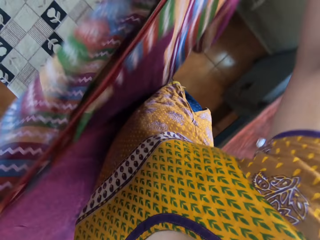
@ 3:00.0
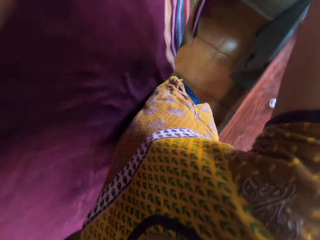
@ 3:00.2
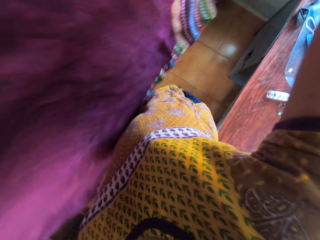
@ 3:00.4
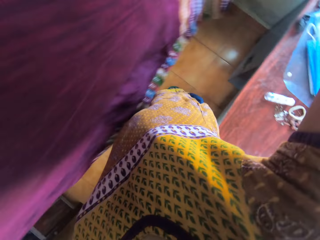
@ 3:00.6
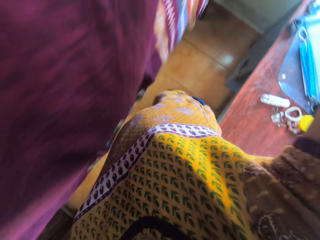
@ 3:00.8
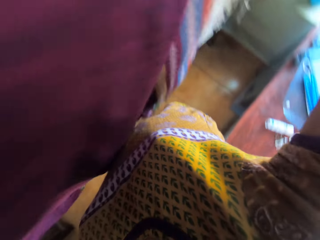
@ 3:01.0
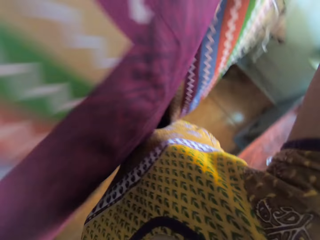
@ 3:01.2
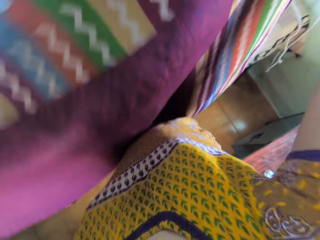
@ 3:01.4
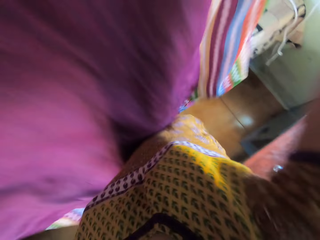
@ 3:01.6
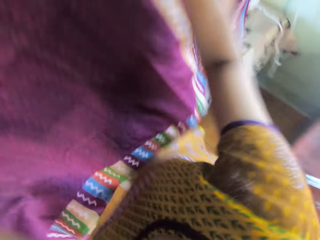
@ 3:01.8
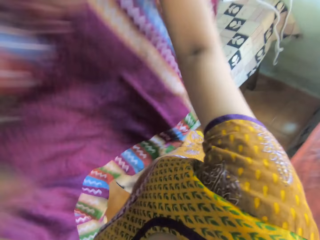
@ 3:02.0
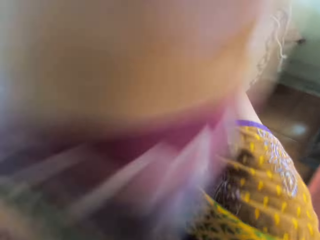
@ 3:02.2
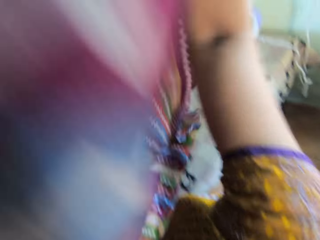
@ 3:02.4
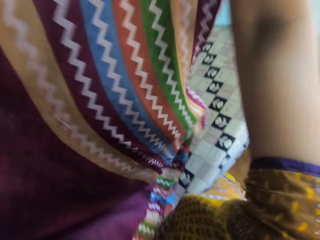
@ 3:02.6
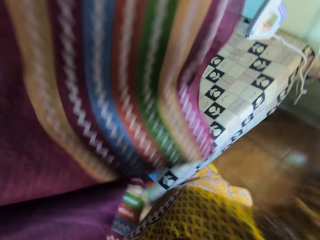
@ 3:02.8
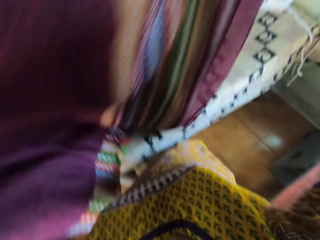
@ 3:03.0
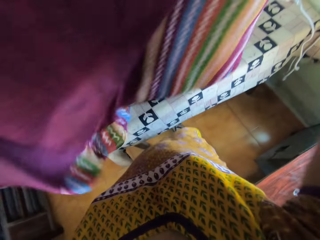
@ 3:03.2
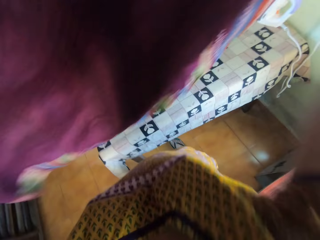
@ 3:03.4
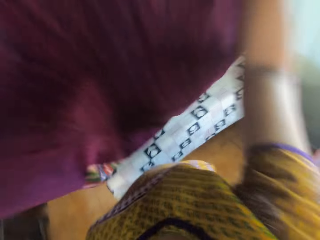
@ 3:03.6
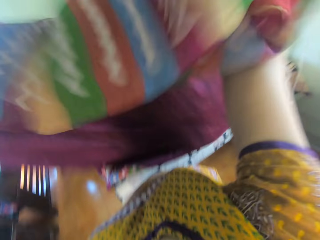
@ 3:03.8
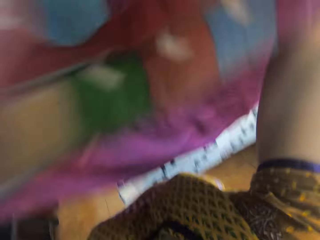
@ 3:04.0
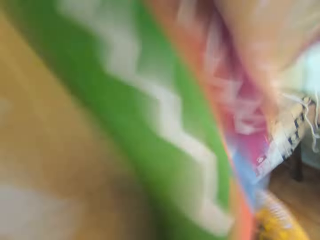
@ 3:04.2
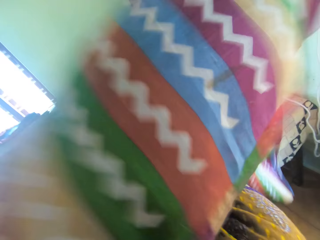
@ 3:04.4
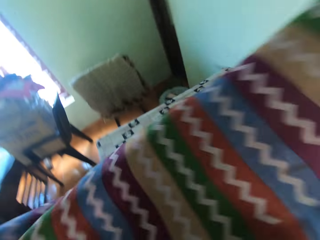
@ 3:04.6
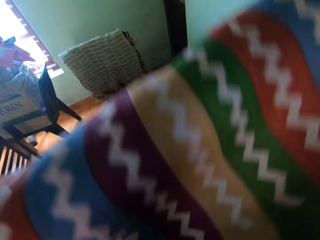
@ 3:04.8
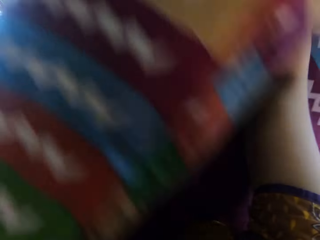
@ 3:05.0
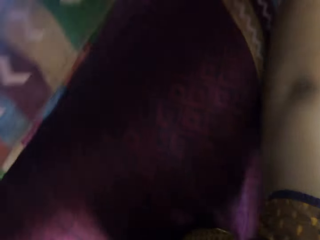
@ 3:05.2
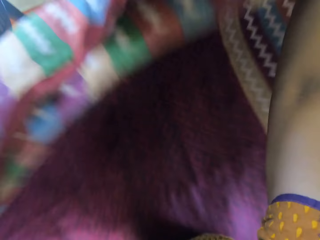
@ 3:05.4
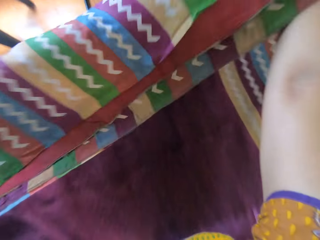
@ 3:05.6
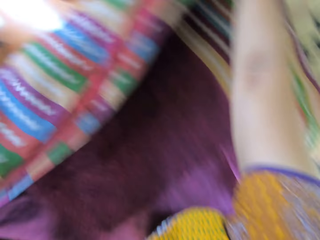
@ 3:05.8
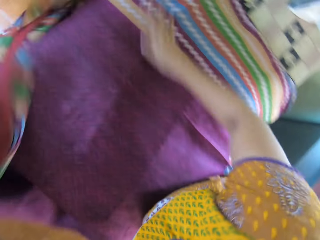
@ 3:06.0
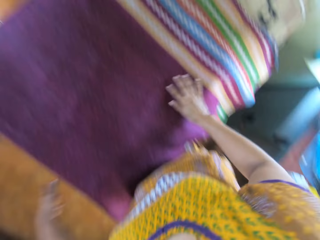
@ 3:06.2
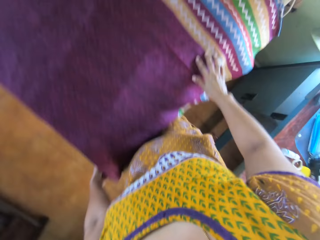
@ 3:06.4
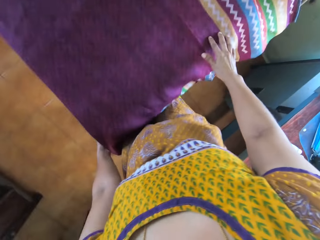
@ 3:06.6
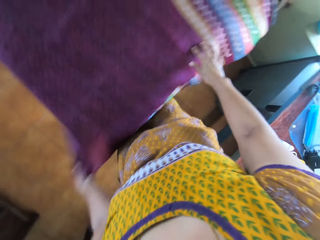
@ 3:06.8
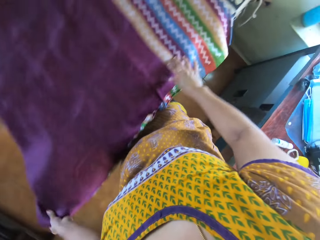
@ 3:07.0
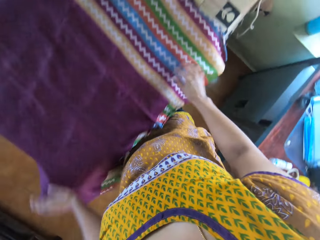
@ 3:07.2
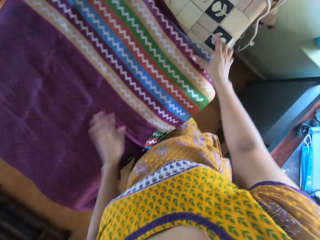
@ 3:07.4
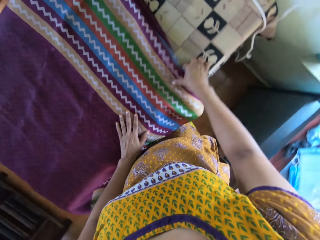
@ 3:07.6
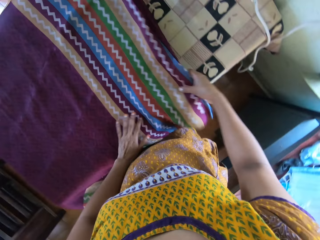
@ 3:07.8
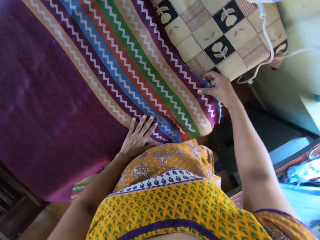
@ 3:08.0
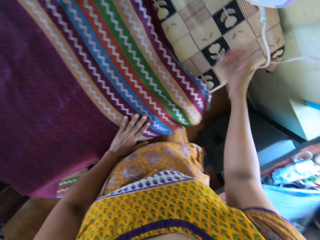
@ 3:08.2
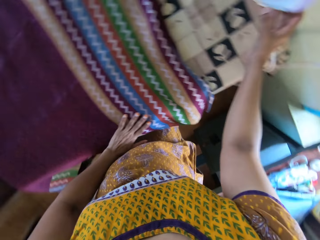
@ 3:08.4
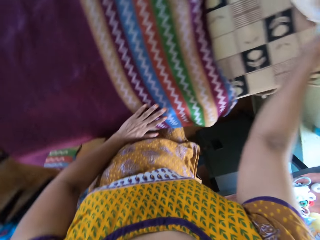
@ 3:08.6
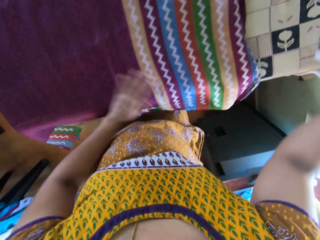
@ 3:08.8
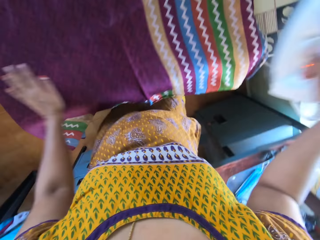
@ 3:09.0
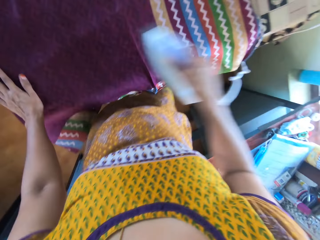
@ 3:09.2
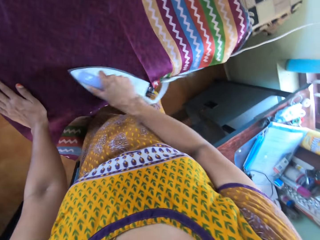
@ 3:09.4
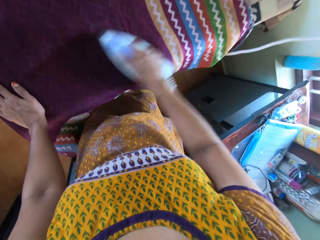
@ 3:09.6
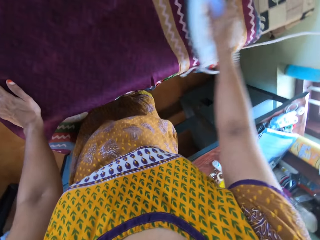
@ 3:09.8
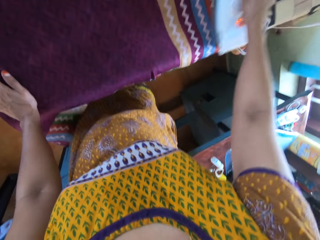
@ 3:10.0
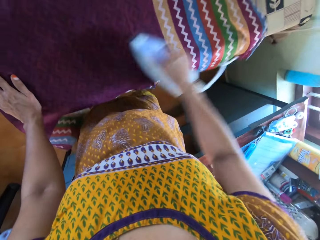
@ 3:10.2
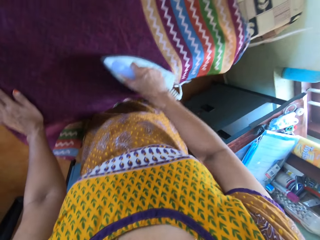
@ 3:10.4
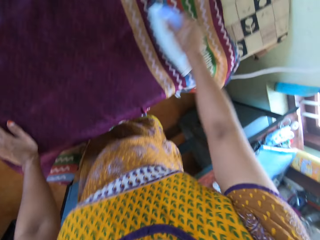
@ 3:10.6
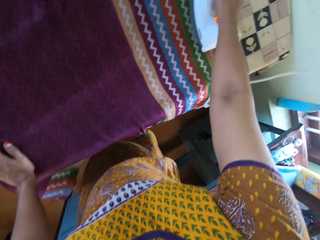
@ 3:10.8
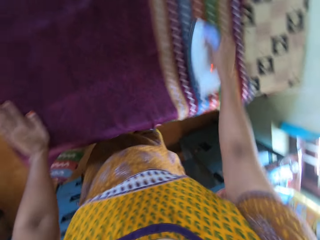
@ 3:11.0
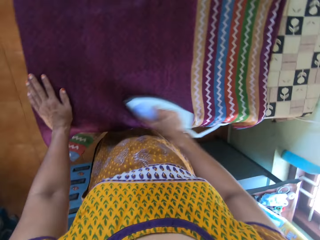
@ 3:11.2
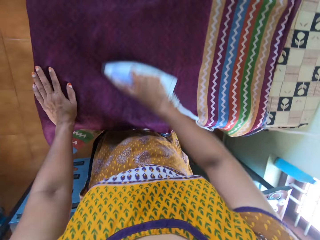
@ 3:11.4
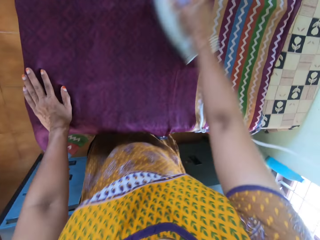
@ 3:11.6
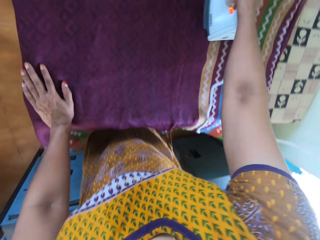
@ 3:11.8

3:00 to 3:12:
The camera wearer shakes the fabric. She adjusts the fabric with both hands. She drops the fabric on the table with both hands. She adjusts the fabric on the table with both hands. She picks up the electric iron from the table with her right hand. She irons the fabric on the table with the electric iron in her right hand.

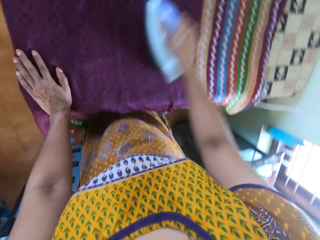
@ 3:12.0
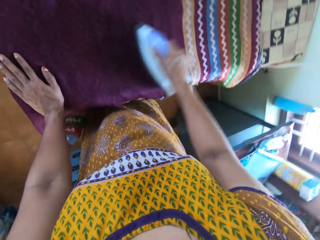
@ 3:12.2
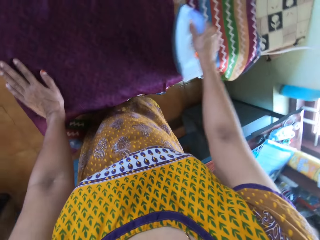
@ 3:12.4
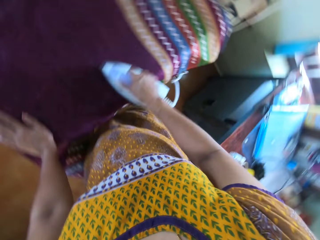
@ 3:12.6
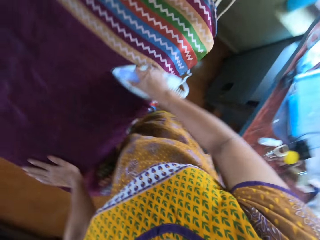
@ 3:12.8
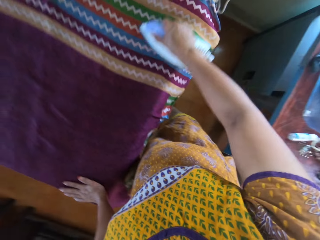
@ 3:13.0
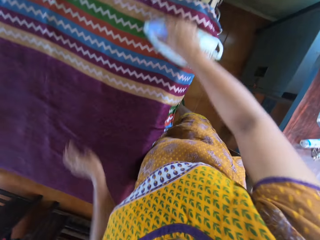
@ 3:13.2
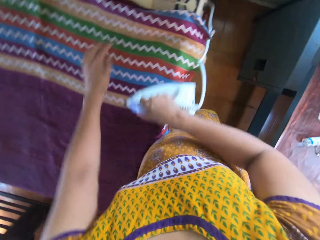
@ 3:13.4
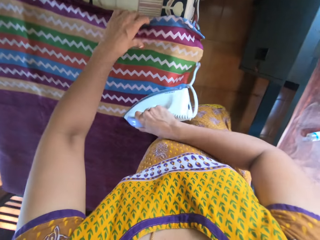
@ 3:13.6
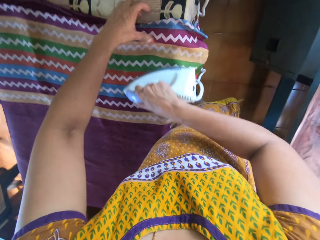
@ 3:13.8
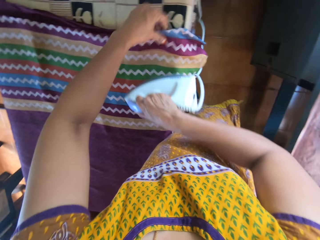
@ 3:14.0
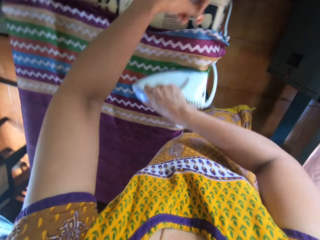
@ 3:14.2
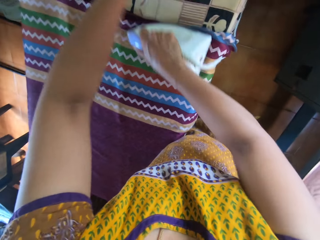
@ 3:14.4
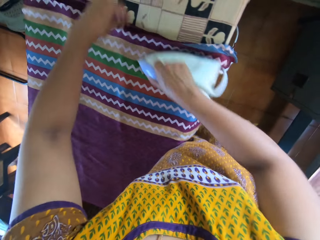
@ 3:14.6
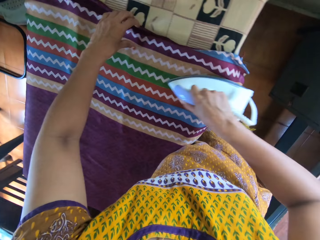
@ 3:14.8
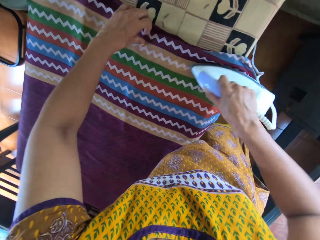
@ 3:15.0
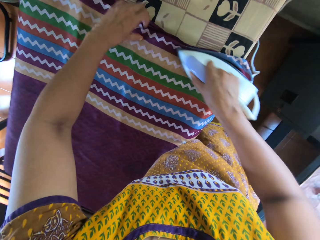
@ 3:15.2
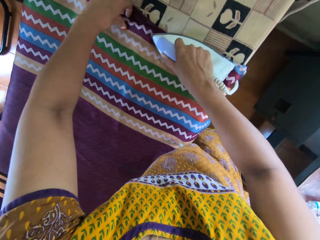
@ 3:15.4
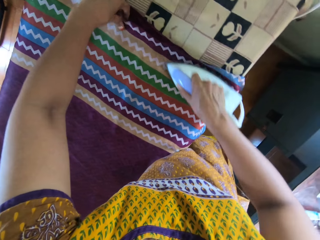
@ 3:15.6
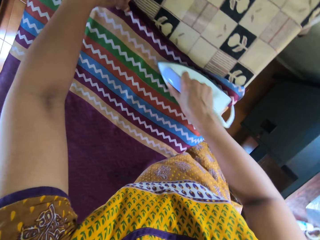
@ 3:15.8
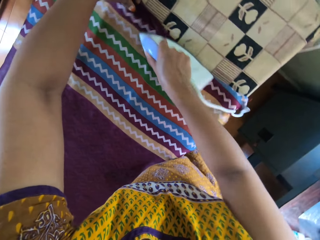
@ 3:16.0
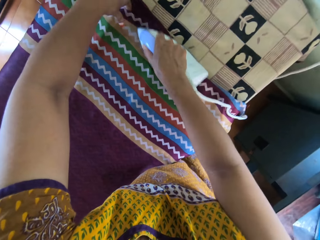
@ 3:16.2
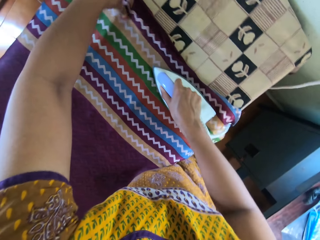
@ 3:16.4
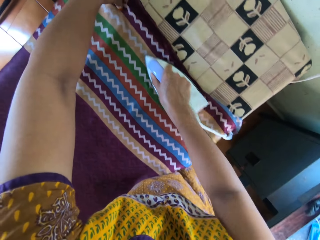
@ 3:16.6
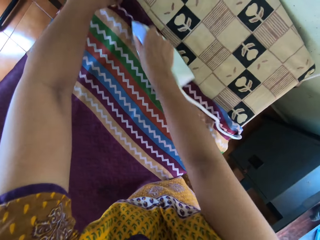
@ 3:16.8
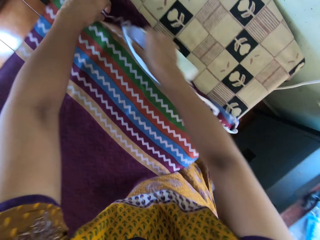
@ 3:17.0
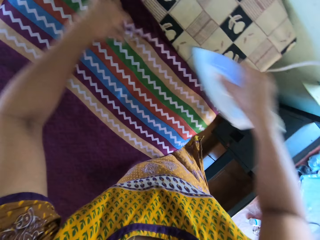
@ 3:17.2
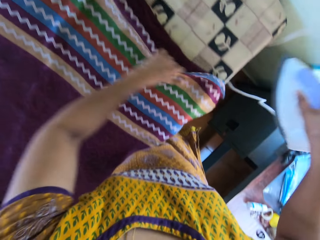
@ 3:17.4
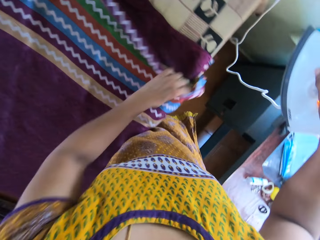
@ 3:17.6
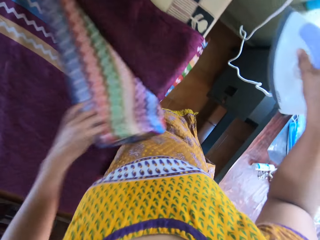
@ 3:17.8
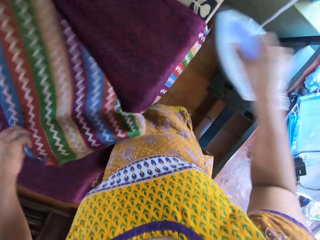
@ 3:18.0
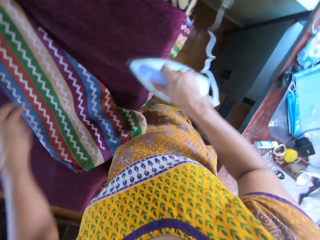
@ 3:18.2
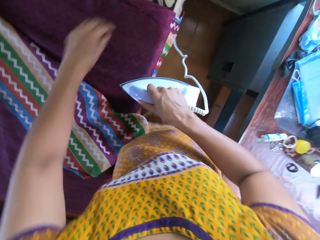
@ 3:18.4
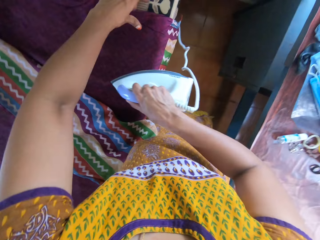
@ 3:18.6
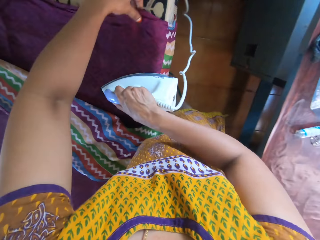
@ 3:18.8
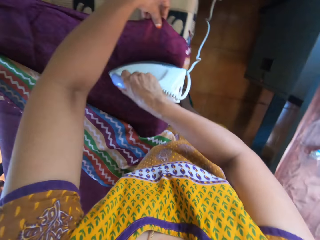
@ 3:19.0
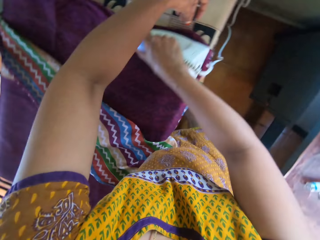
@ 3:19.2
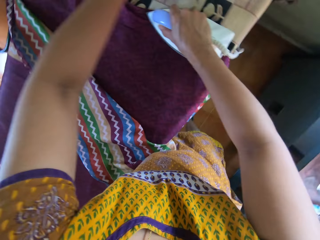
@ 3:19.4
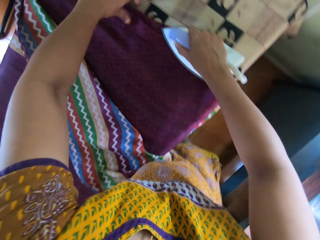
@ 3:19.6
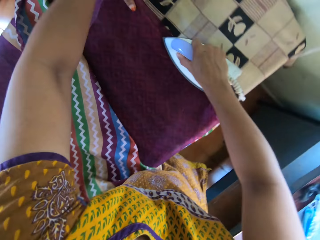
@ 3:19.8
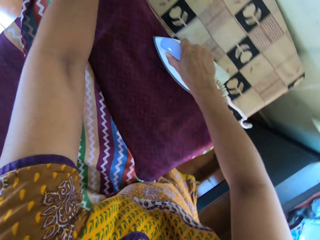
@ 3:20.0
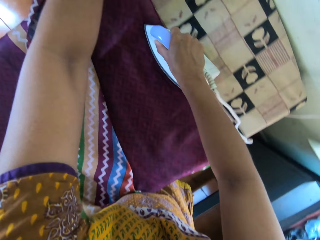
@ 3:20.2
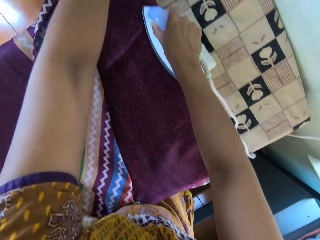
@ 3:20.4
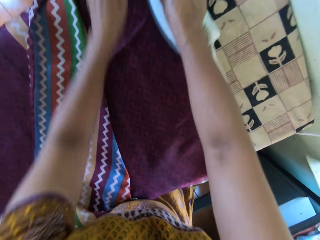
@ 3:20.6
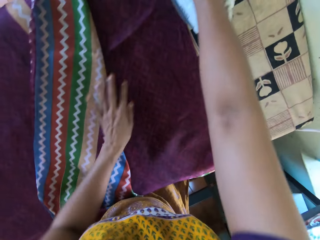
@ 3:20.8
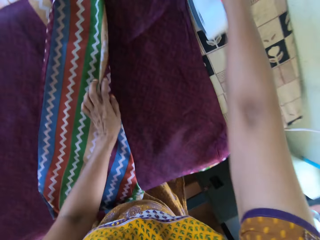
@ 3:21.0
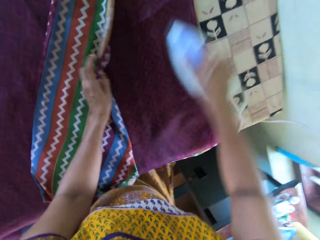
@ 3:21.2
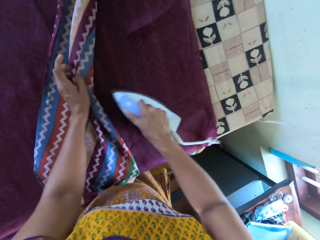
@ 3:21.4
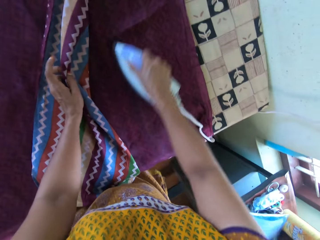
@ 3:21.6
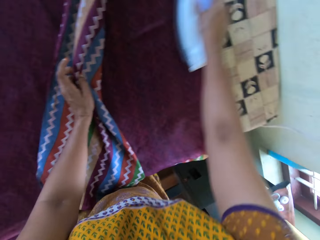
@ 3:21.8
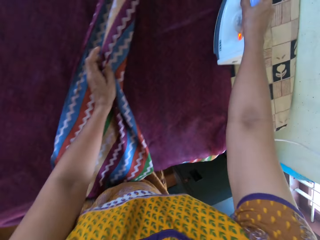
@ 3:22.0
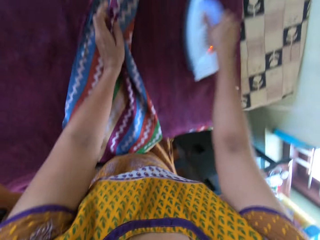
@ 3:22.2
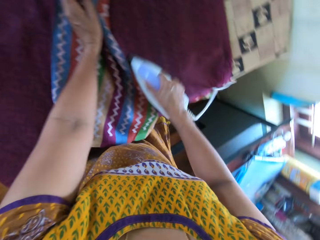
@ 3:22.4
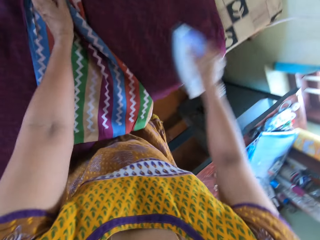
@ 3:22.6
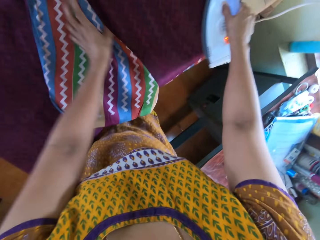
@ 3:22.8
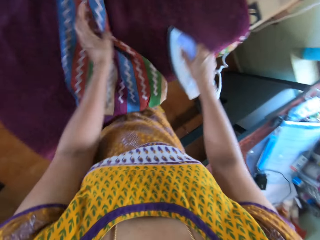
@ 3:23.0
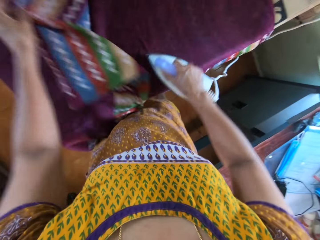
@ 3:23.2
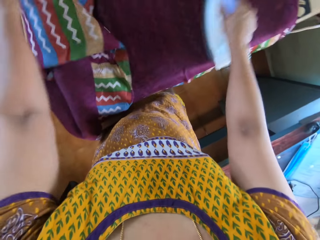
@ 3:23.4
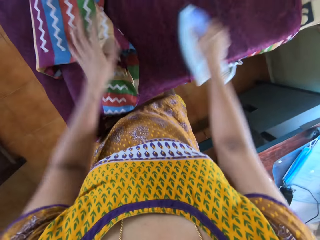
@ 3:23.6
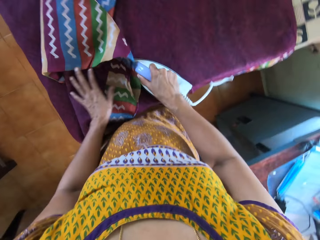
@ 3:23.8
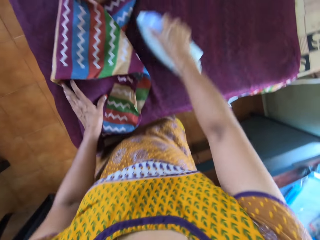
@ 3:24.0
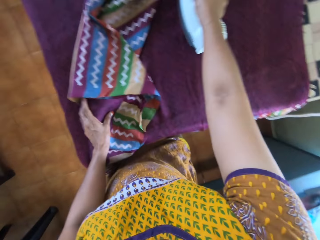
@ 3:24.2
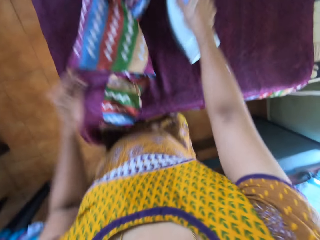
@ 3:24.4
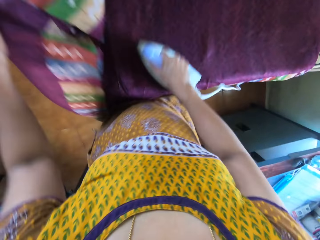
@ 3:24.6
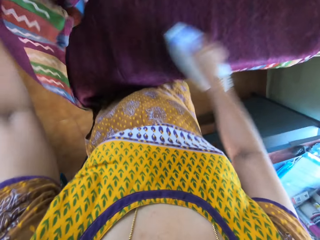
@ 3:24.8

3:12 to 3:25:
The camera wearer adjusts the fabric on the table with her left hand. She irons the fabric with an iron box. She folds the fabric on the table, holds the iron box. She irons the fabric with the iron box, straightens the fabric with her left hand. She irons the fabric with the iron box and folds the fabric on the table.
